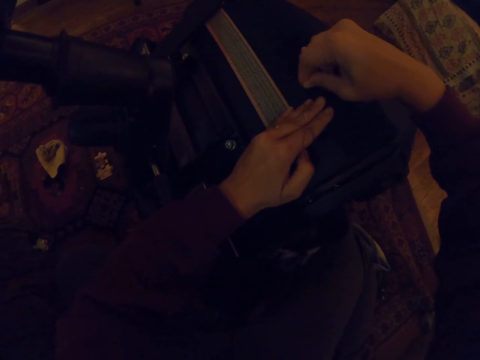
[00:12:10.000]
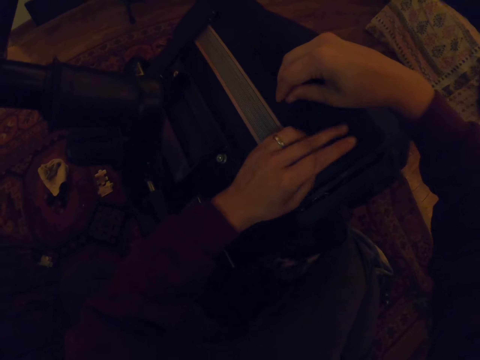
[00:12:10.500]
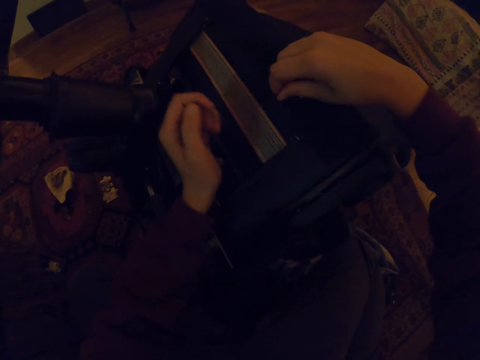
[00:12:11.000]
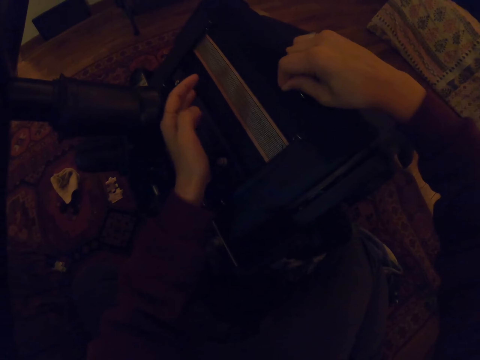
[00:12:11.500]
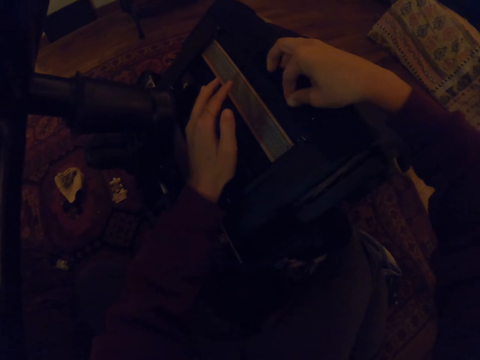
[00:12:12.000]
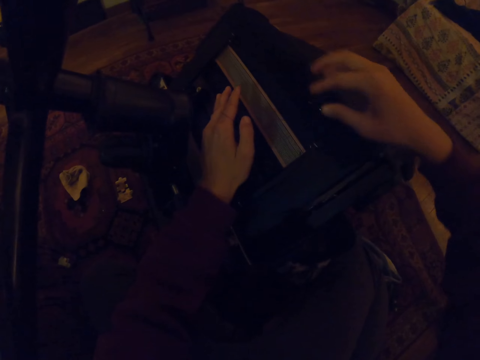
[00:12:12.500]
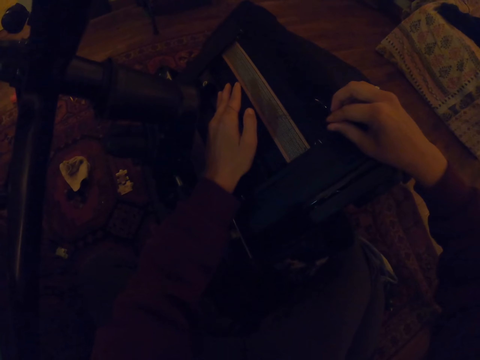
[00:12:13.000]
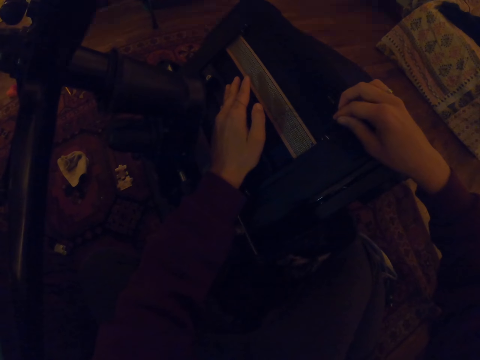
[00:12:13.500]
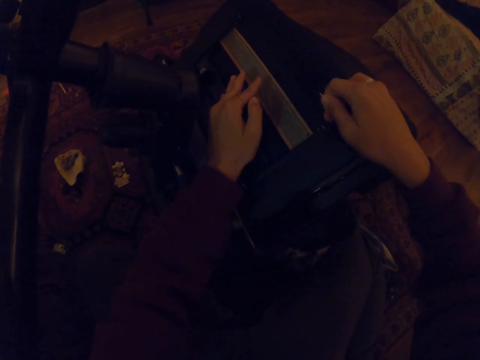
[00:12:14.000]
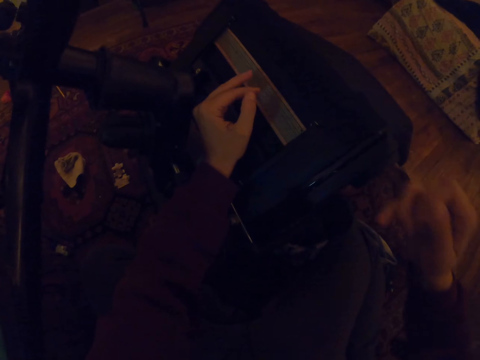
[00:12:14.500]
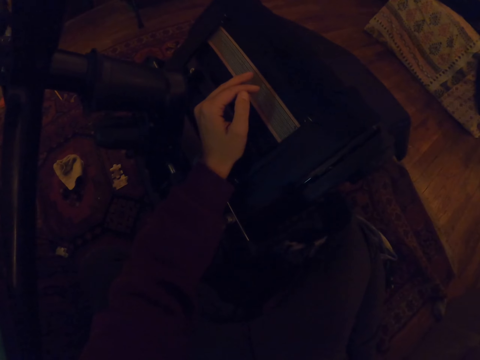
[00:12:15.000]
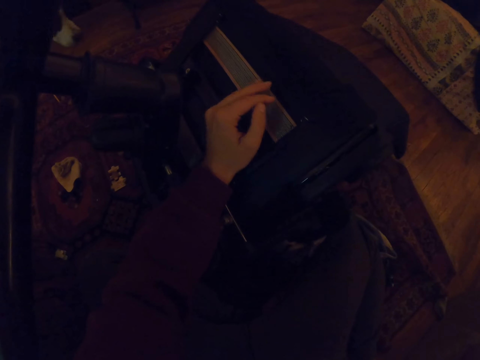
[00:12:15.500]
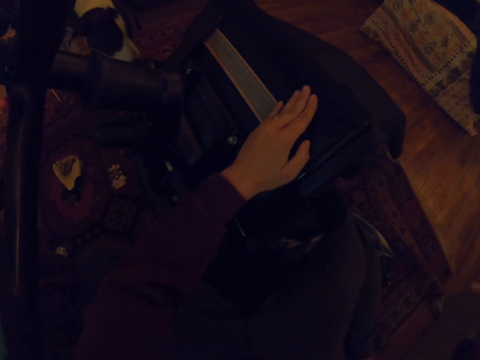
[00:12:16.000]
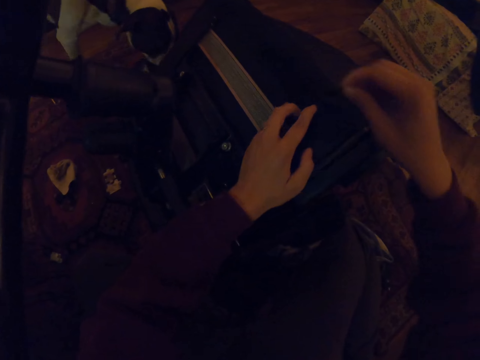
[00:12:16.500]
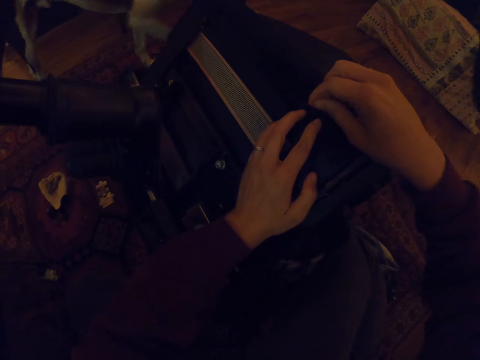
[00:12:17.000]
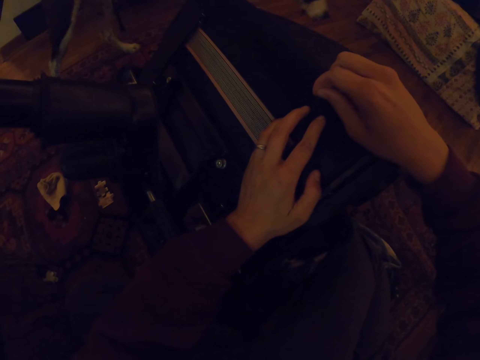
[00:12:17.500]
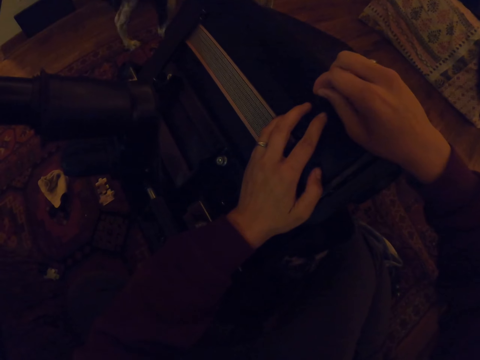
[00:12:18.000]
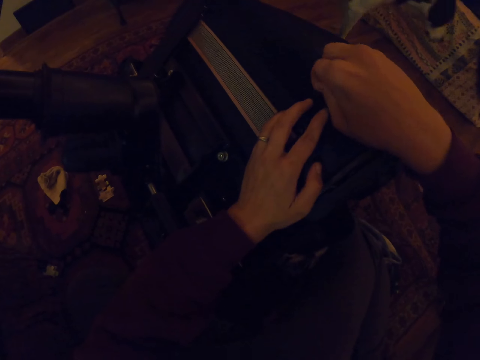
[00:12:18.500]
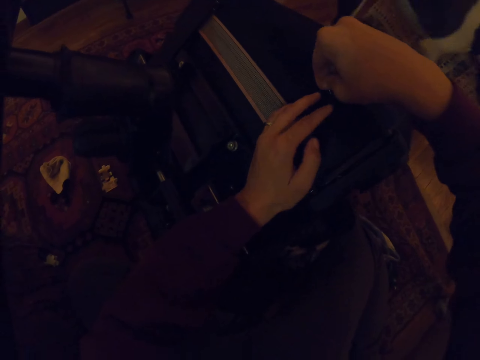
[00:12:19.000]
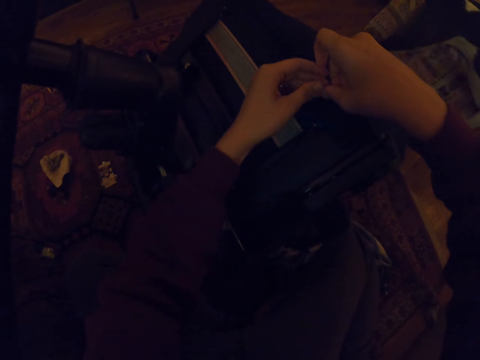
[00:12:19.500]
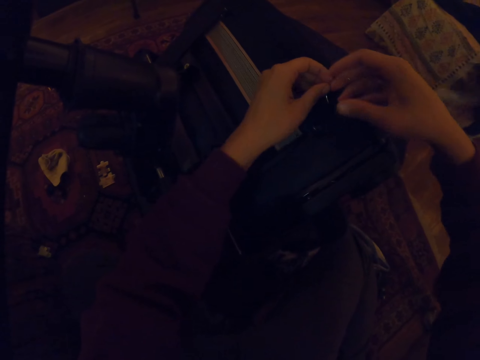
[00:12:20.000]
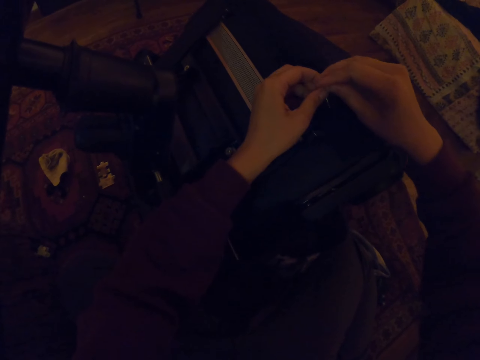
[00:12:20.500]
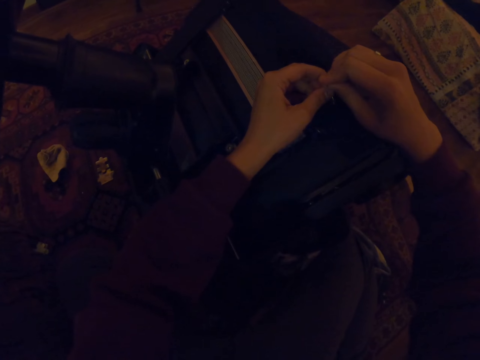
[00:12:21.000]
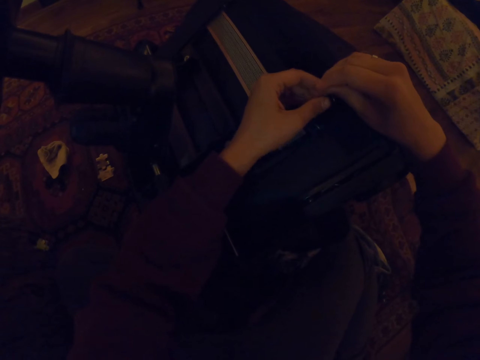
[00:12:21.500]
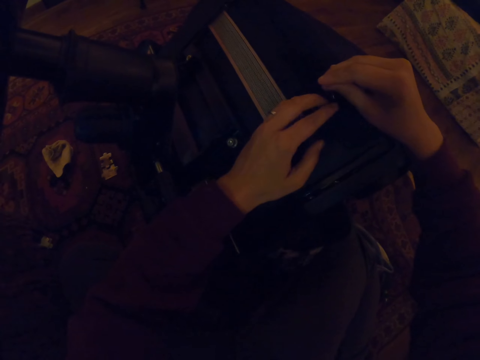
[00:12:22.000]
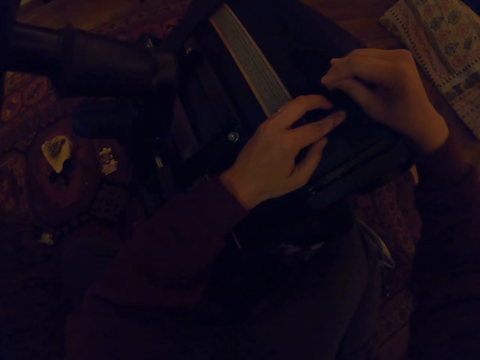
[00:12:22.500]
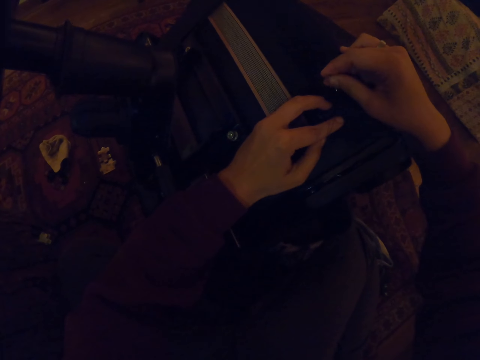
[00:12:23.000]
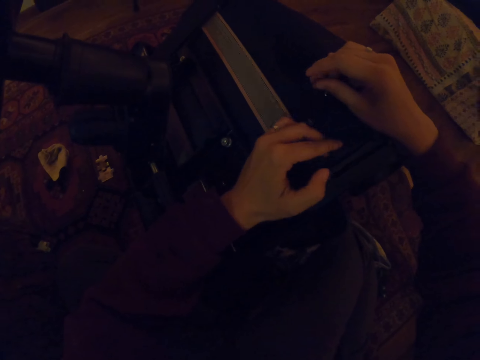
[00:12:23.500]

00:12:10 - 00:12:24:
The camera wearer stretches the thread. They fix the curved hand needle.

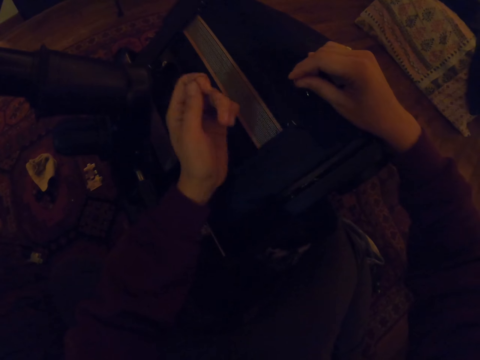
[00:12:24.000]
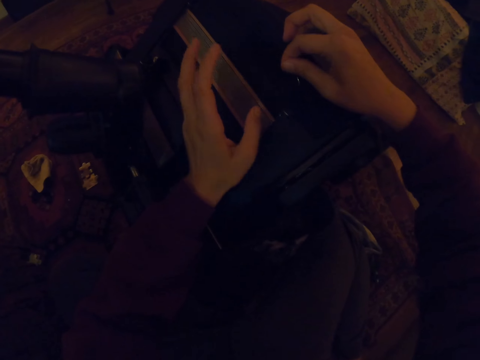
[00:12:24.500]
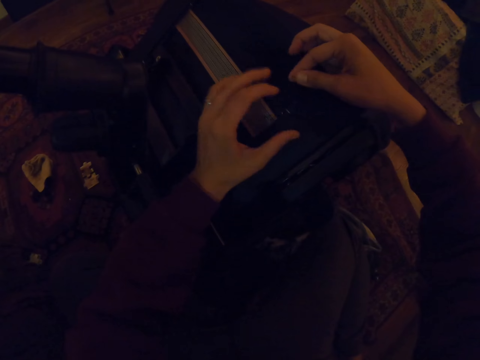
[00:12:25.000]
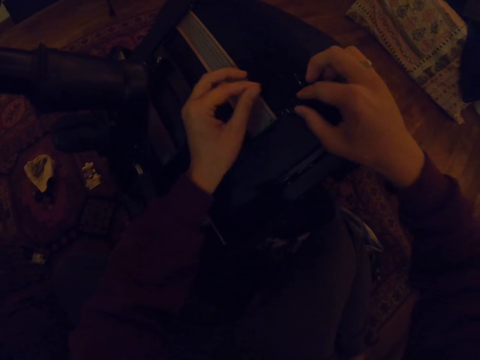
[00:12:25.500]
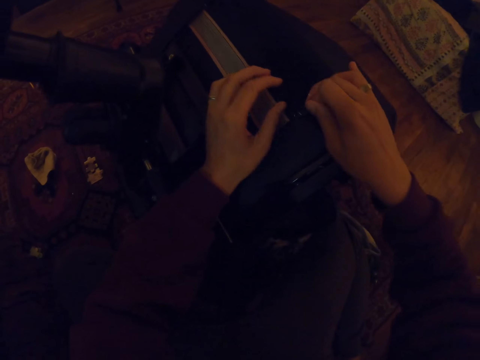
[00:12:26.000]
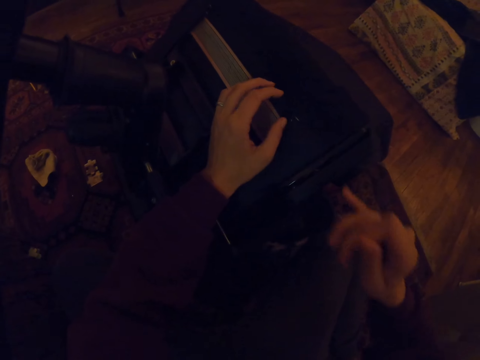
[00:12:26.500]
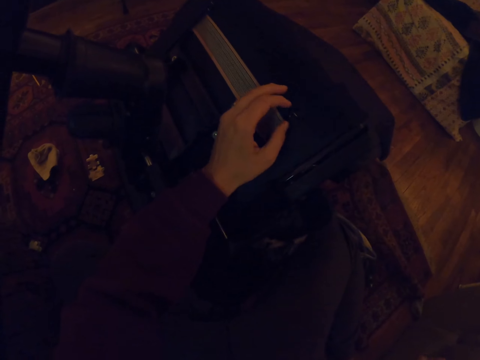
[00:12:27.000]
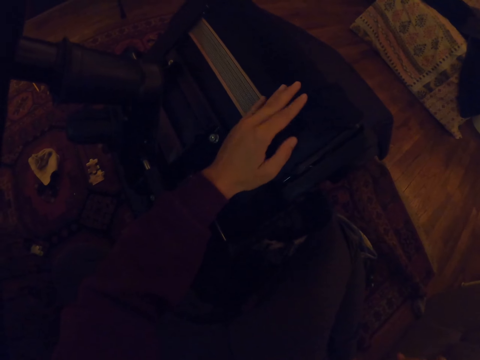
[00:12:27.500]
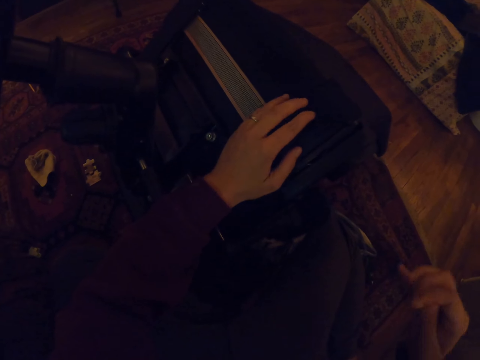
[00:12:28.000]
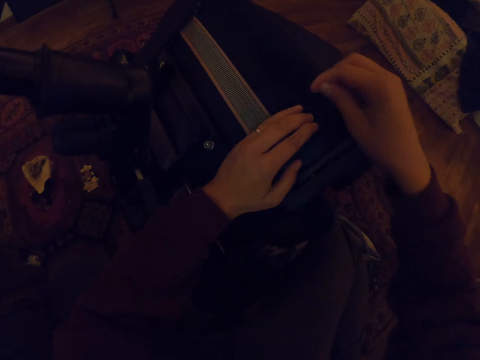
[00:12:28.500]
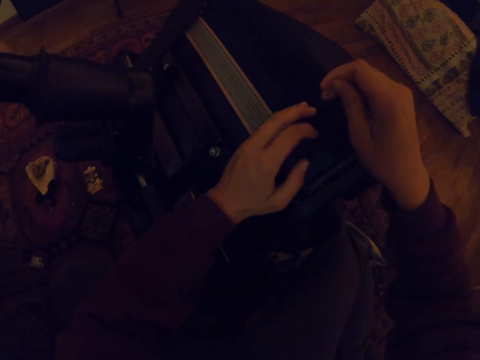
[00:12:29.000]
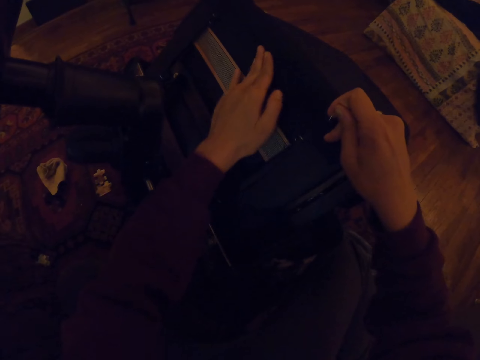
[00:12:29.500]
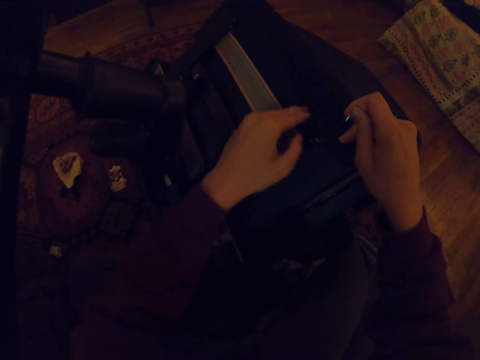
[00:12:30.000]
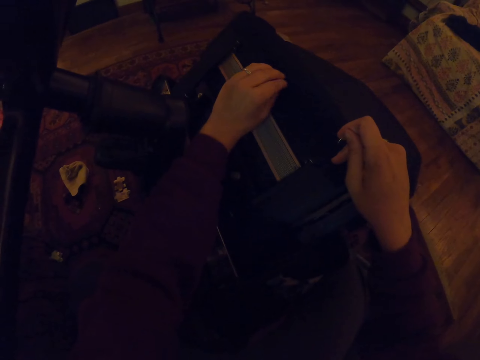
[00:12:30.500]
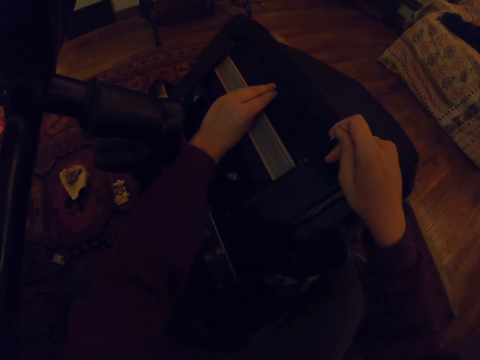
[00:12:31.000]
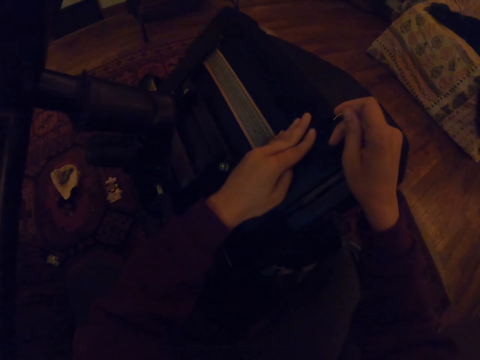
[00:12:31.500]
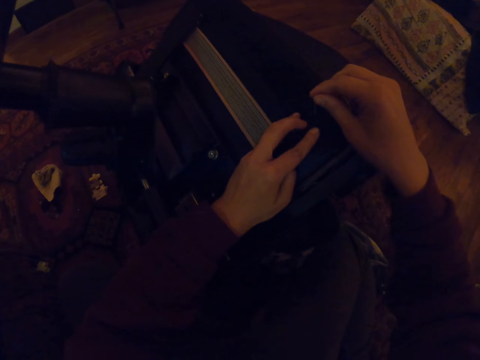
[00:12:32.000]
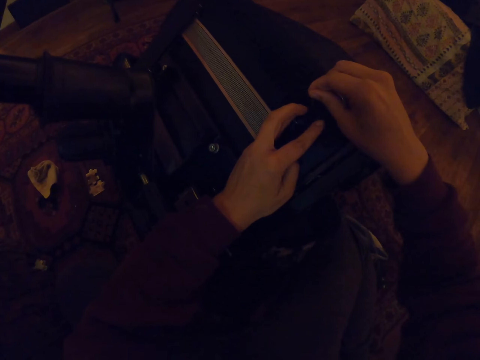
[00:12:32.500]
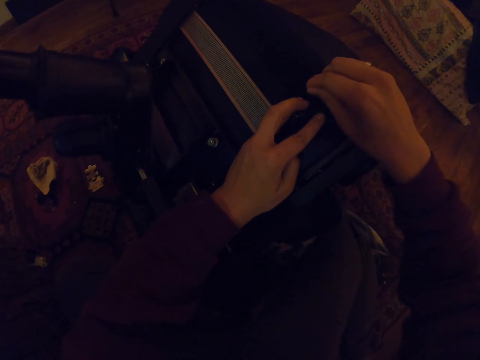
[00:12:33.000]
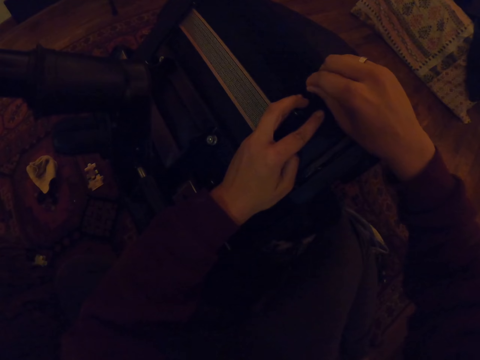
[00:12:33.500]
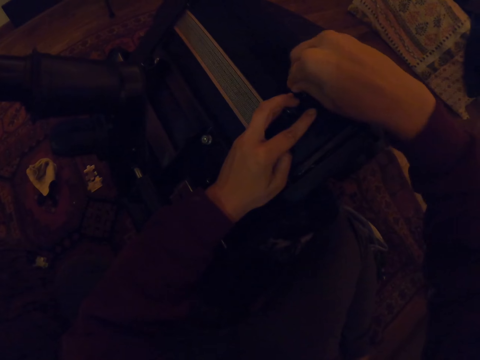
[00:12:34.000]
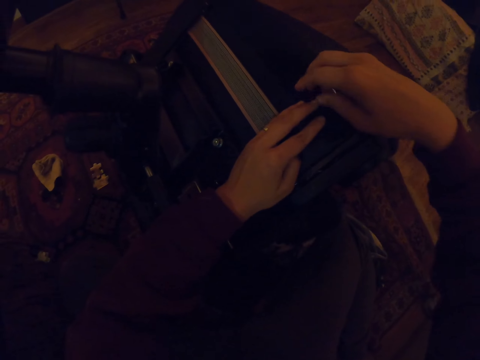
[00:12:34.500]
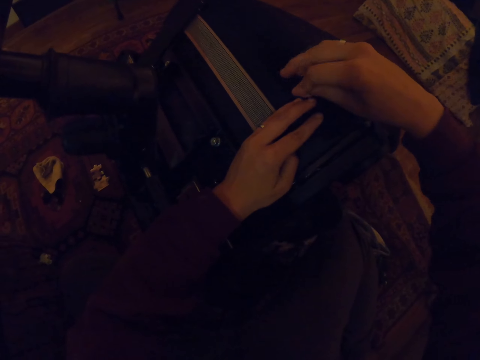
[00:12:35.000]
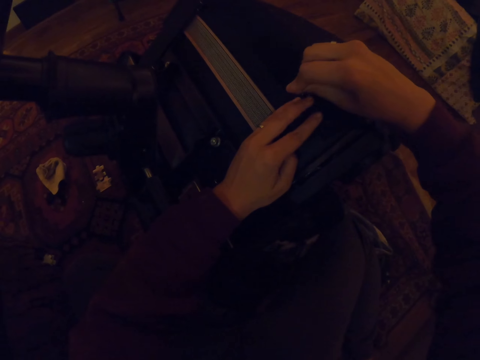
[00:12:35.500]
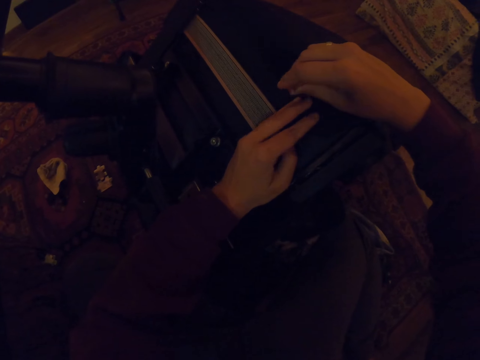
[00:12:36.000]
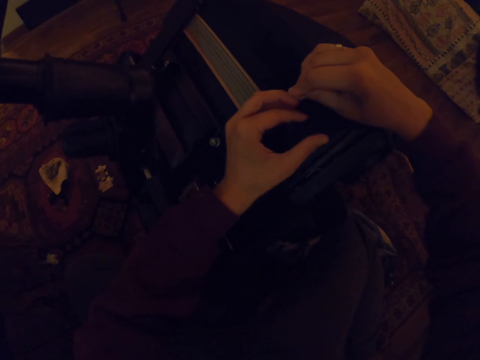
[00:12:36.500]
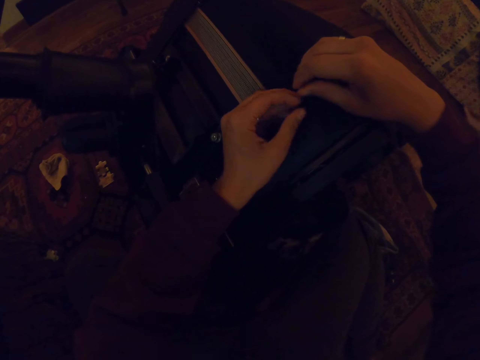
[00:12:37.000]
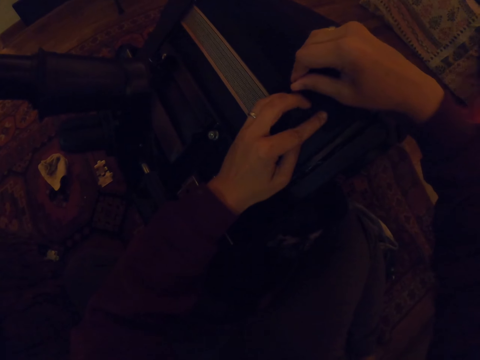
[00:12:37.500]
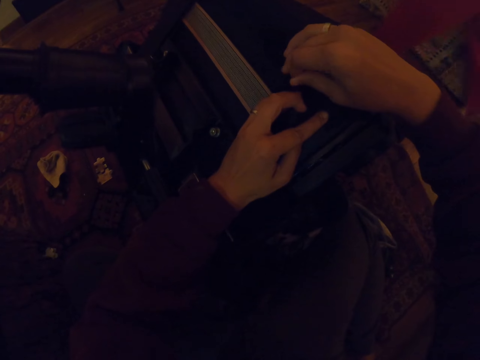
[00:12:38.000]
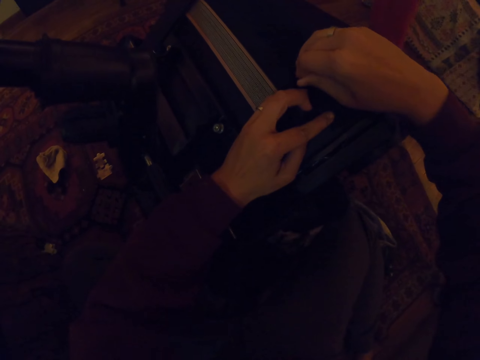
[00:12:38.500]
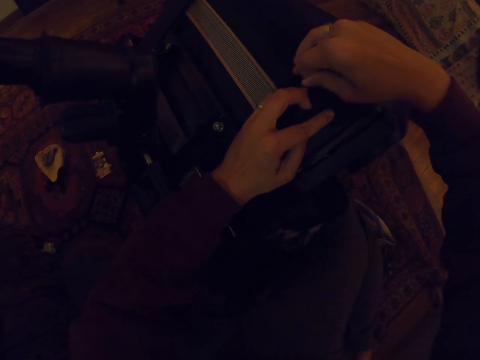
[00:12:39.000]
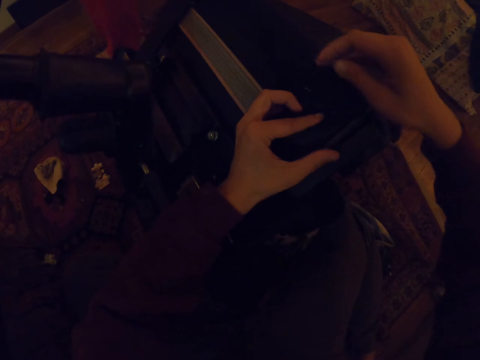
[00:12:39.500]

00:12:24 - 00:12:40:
The camera wearer stretches the thread. They fix the curved hand needle.
